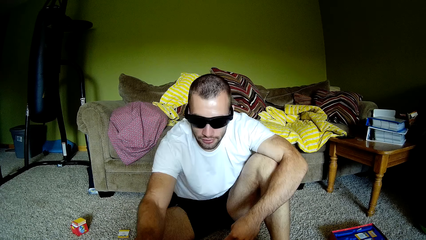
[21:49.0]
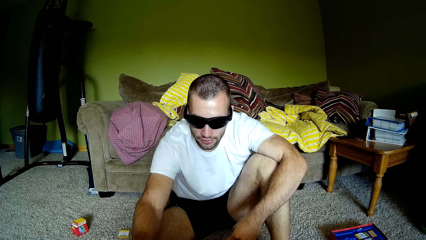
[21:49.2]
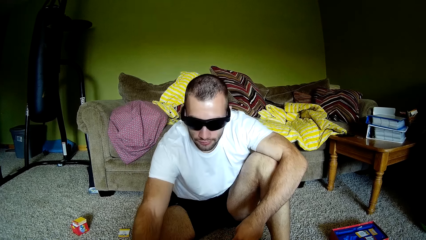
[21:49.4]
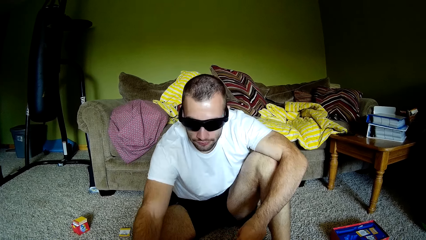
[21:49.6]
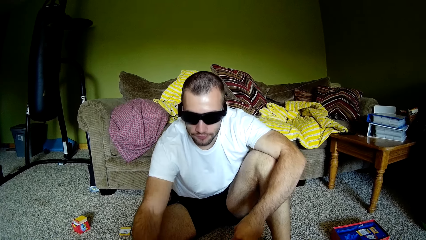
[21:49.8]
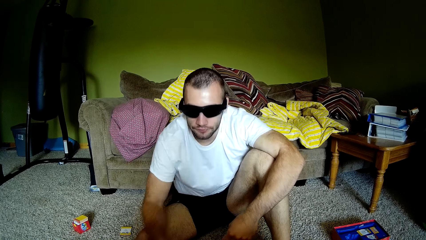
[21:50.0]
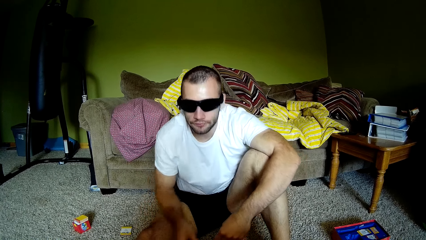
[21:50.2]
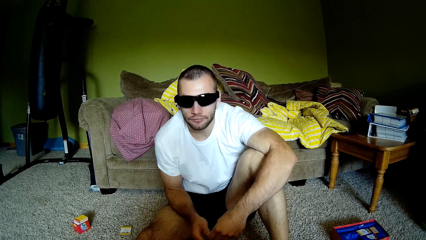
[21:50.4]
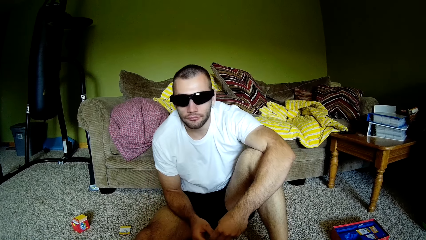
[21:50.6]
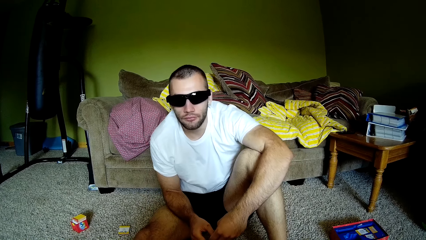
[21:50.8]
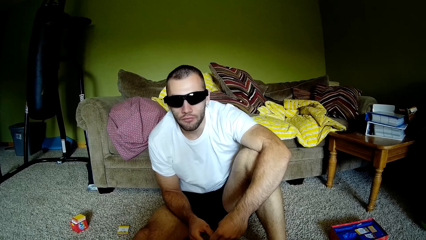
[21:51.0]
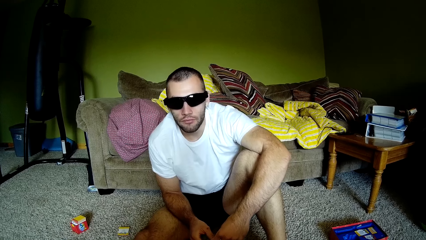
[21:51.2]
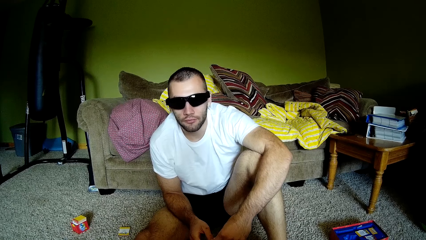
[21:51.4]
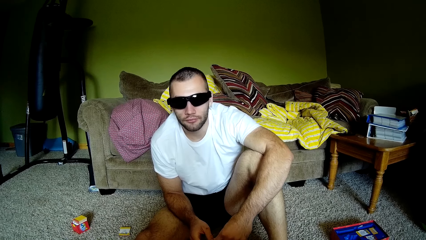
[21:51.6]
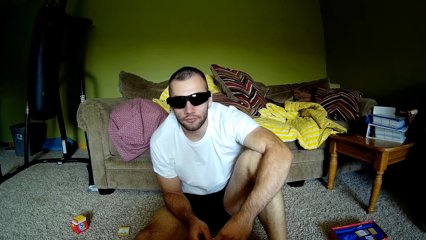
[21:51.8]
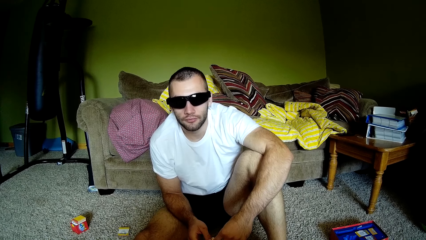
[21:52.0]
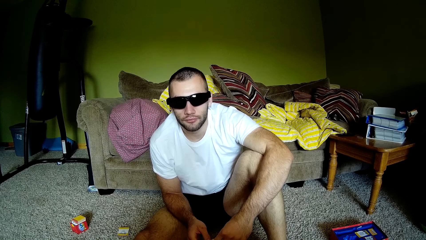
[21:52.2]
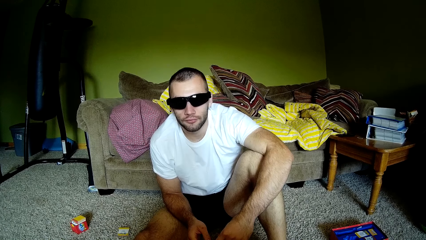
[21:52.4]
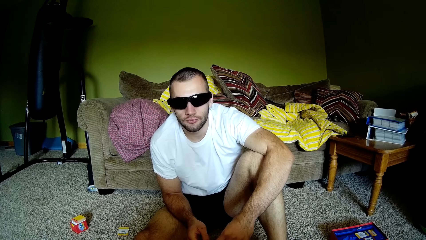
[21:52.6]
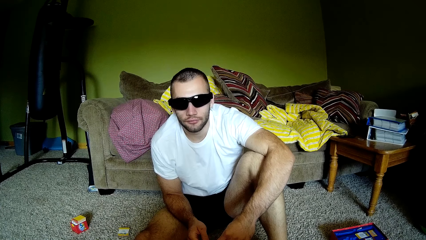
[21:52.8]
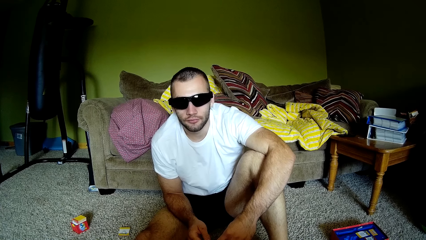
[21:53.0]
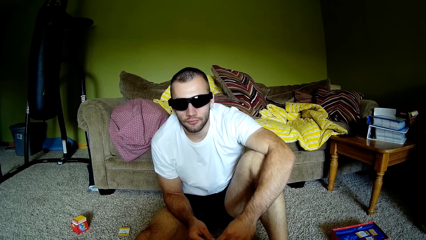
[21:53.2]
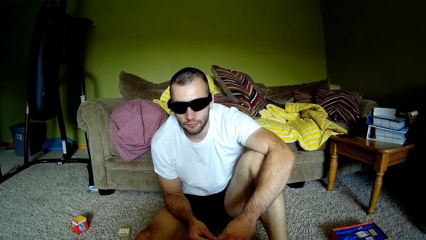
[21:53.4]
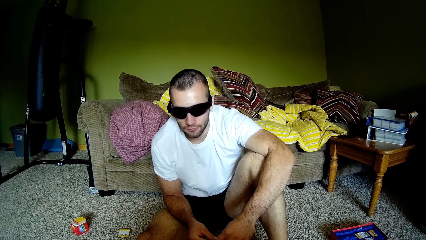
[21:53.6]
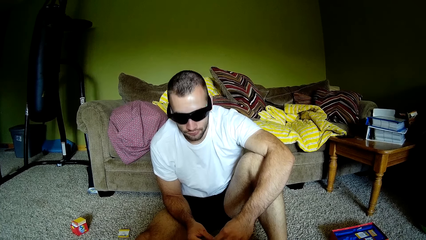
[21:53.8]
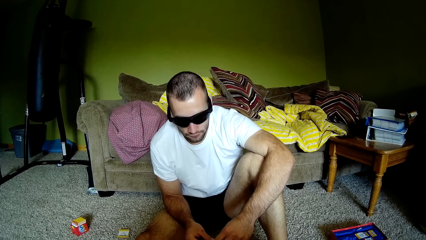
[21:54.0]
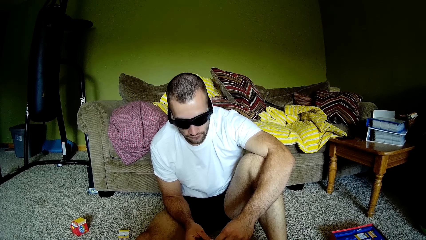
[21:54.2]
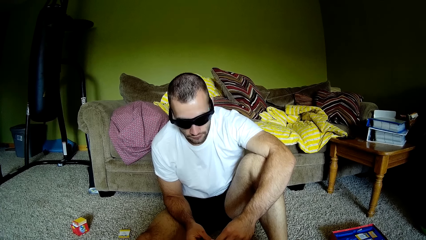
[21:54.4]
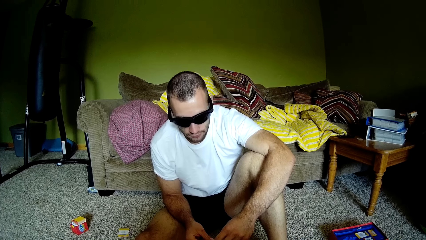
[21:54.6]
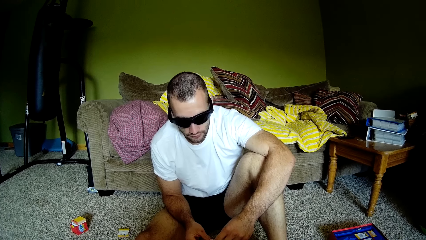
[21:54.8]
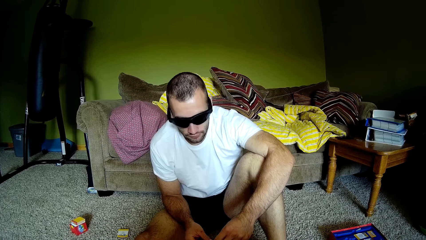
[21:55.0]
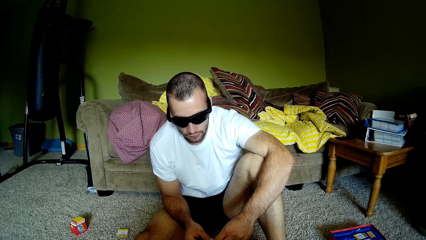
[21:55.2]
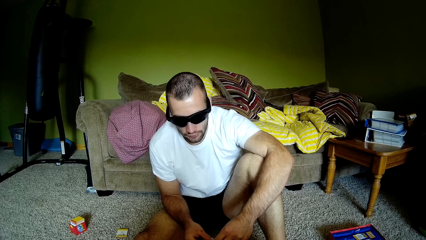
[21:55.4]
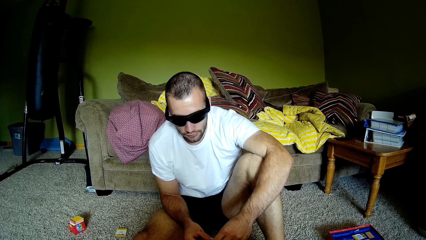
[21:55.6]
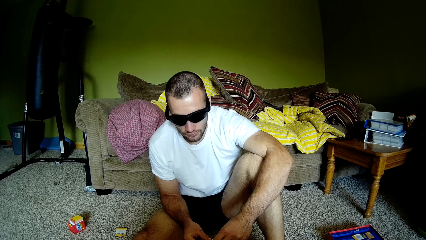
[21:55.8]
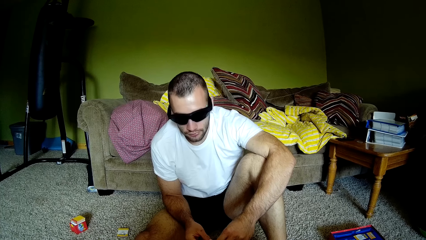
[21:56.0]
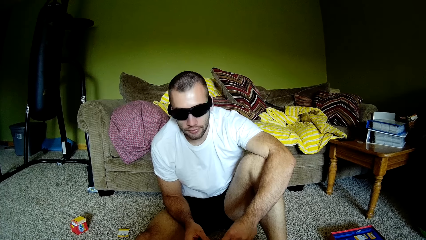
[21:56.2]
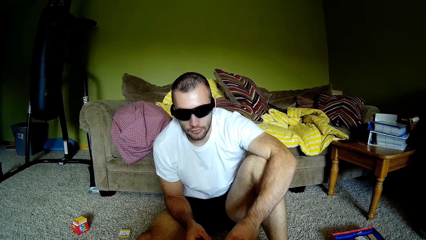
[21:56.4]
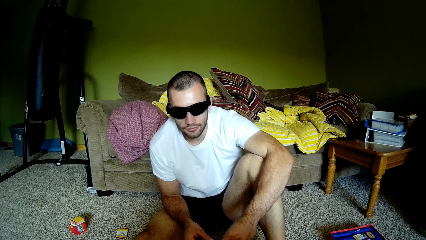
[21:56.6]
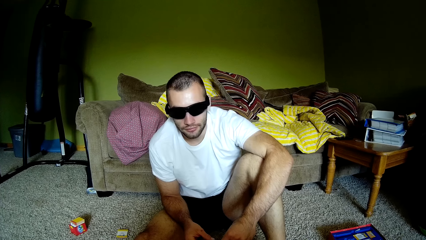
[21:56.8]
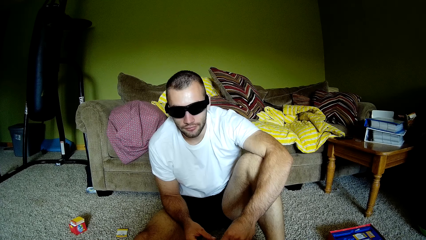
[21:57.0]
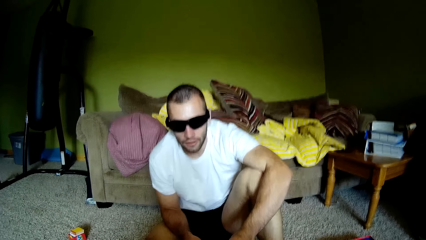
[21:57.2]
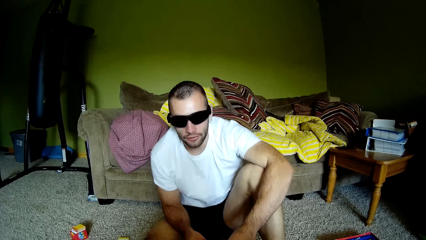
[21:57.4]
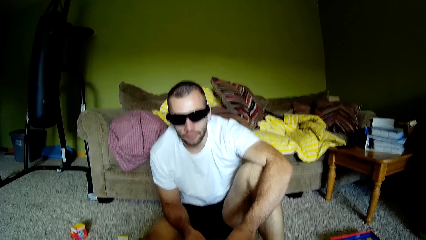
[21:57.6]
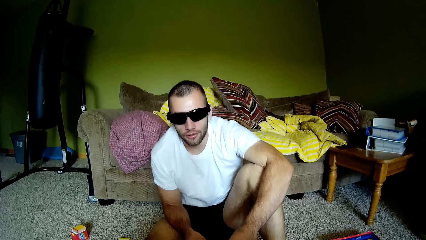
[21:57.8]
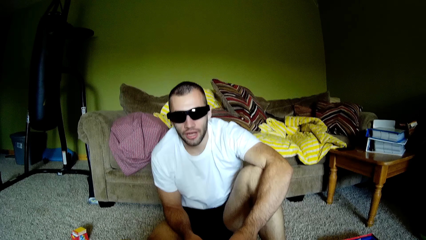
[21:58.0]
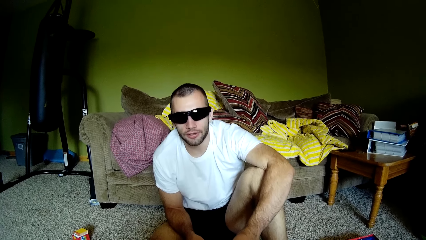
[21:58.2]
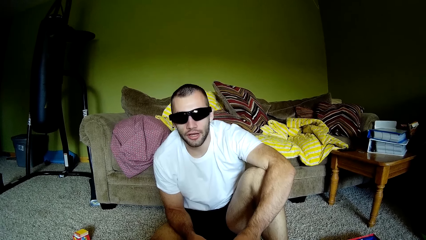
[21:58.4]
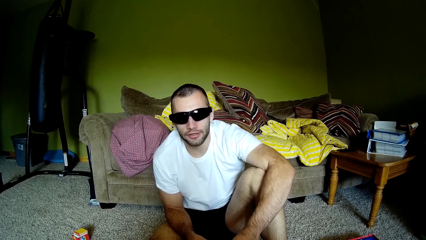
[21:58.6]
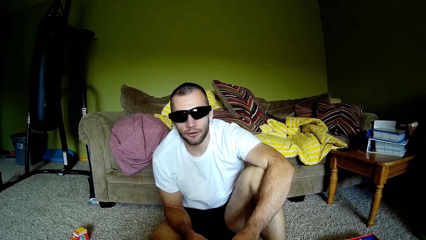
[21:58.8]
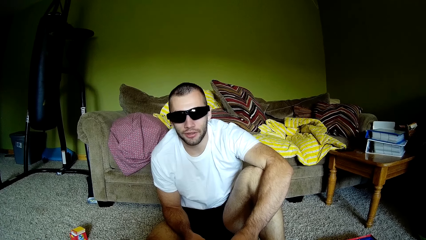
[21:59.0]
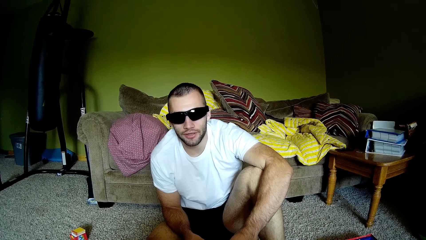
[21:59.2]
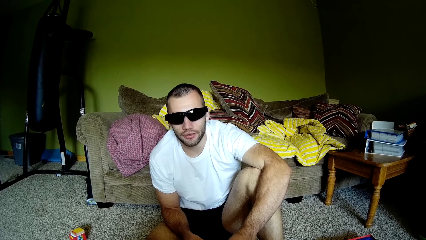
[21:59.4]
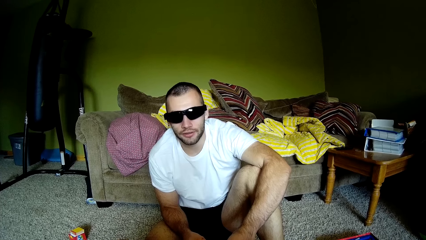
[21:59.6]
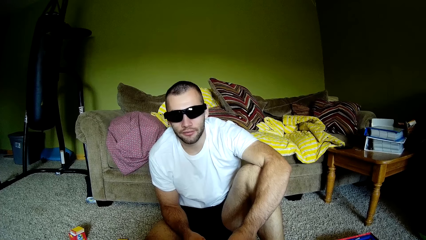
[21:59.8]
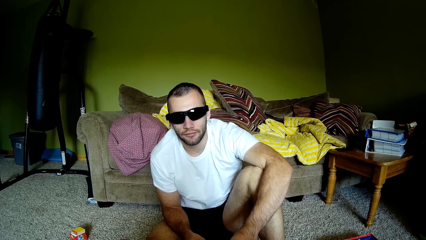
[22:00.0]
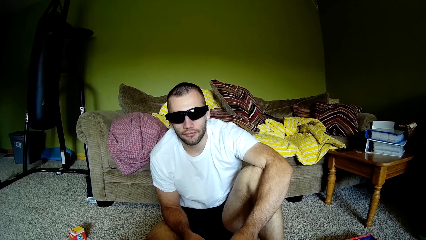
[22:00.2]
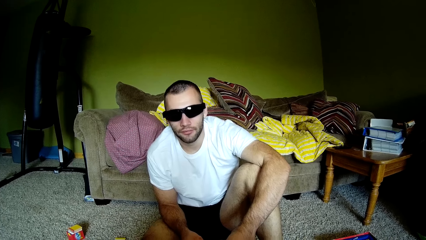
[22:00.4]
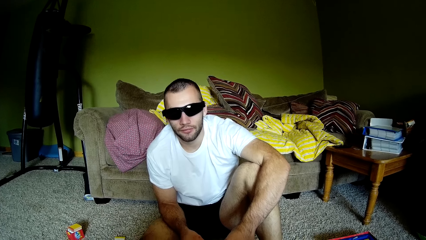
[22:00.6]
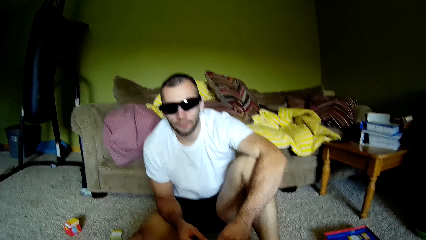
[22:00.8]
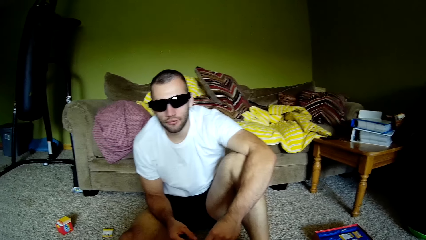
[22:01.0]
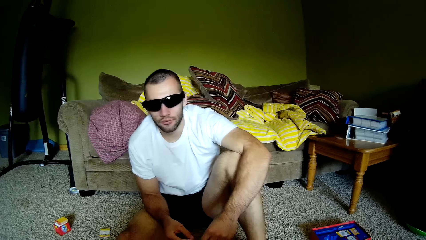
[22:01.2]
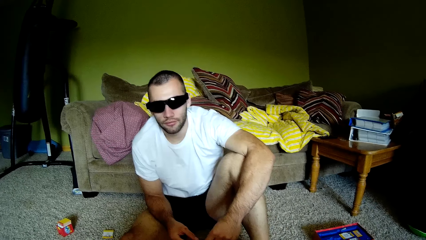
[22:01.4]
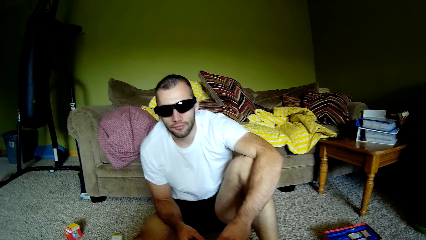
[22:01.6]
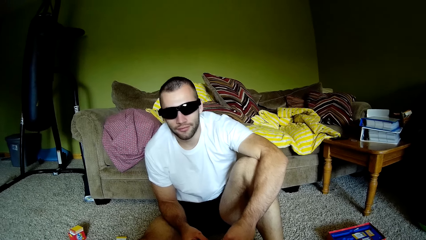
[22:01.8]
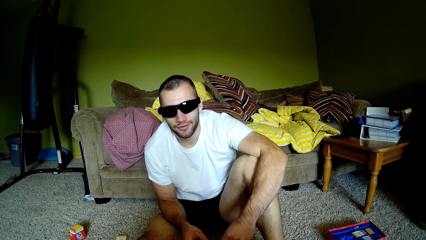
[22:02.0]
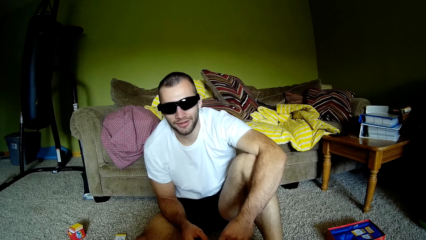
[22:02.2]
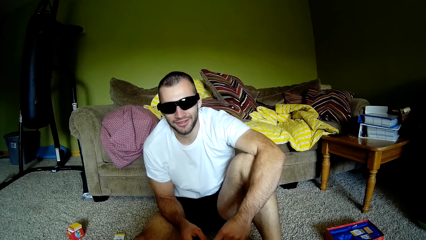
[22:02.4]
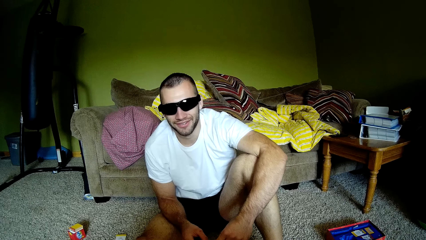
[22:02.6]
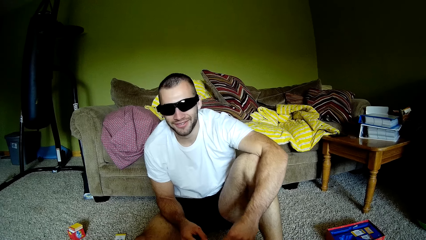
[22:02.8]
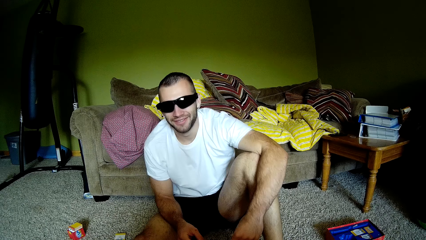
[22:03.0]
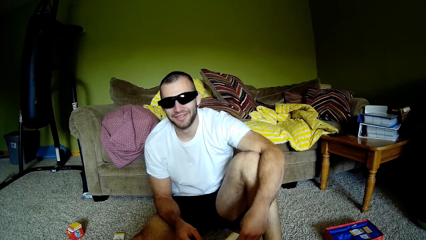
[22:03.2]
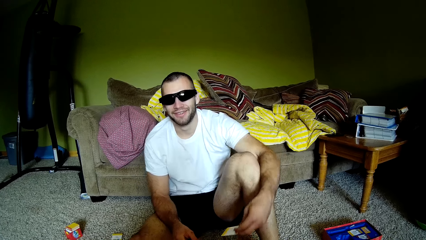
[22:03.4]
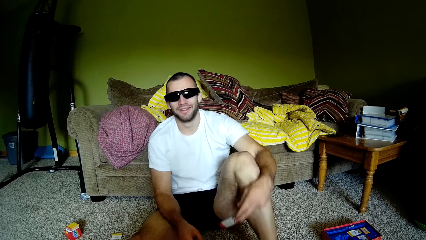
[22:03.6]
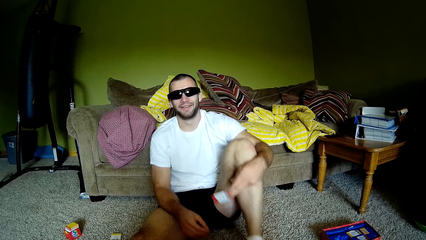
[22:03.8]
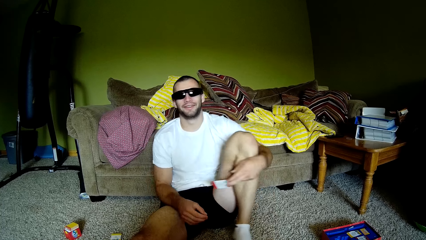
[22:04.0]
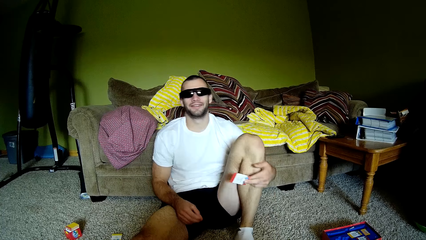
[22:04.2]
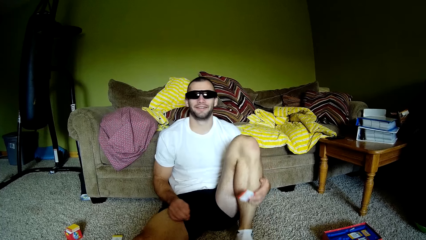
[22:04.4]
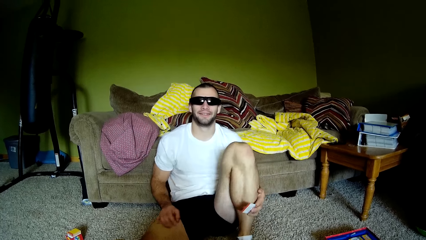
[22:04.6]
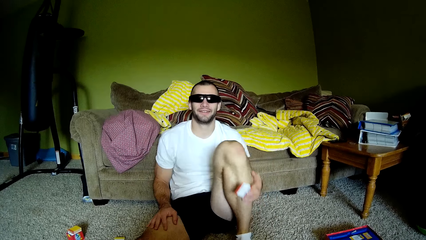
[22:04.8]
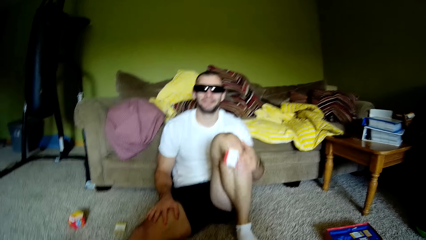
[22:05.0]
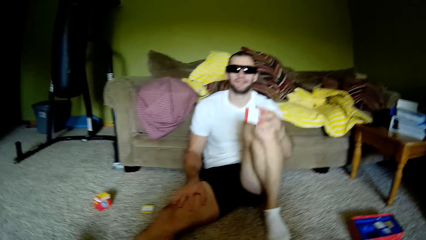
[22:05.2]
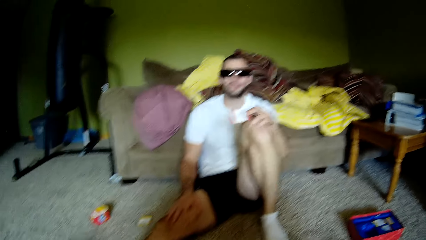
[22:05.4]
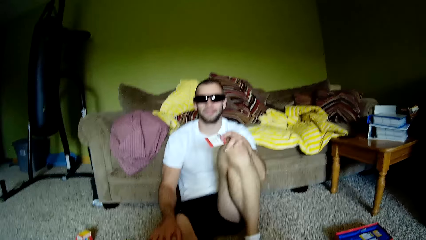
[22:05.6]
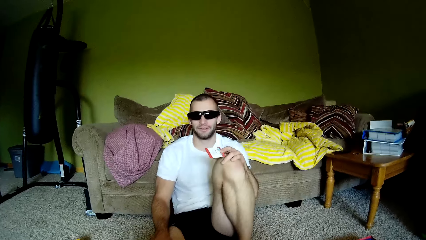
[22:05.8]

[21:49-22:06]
A person interacts with the camera wearer. The person touches something. The camera wearer interacts with the person.
